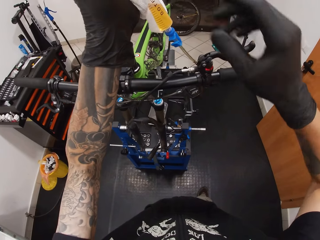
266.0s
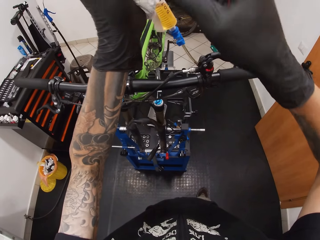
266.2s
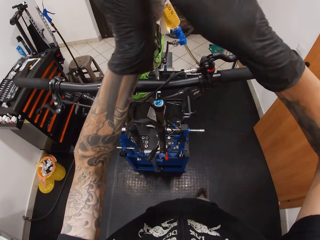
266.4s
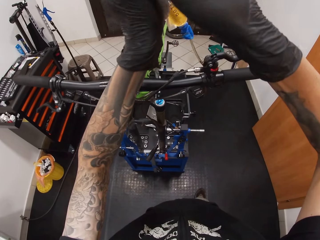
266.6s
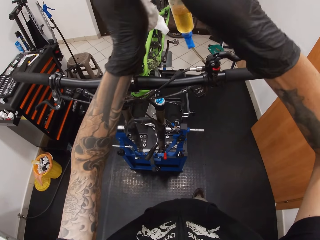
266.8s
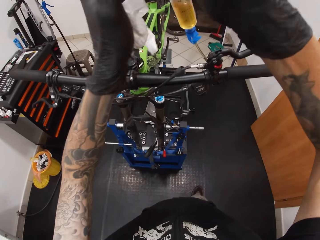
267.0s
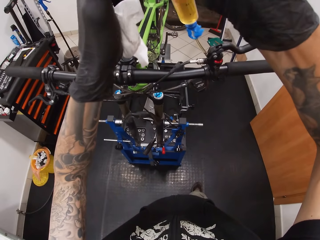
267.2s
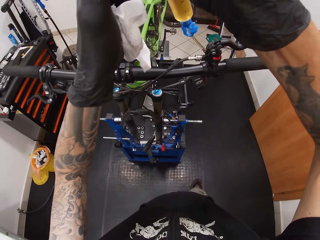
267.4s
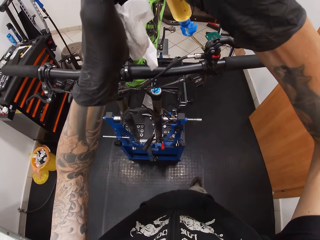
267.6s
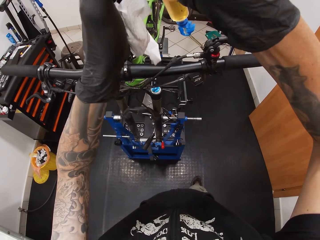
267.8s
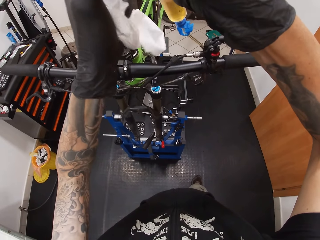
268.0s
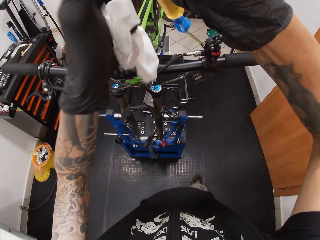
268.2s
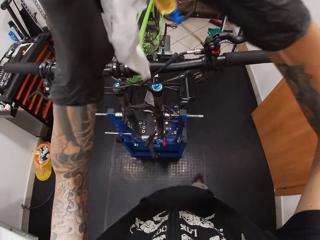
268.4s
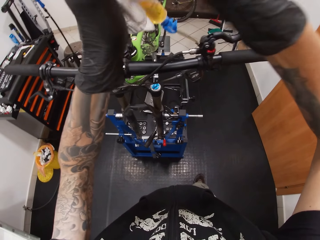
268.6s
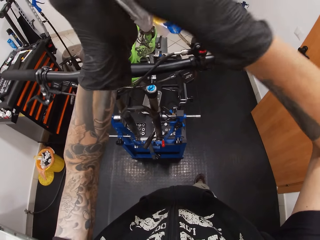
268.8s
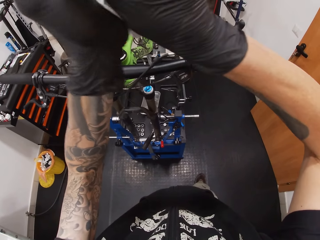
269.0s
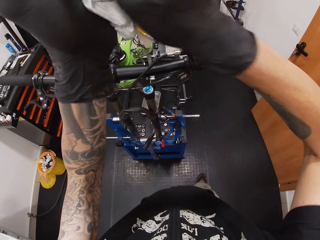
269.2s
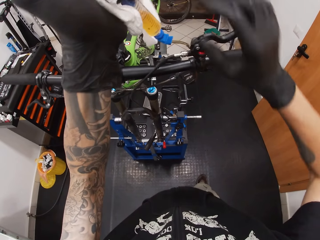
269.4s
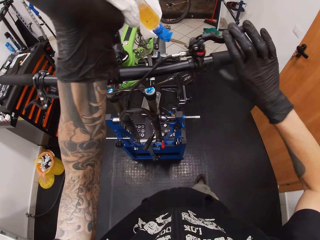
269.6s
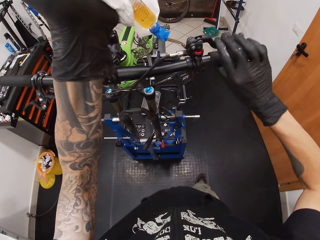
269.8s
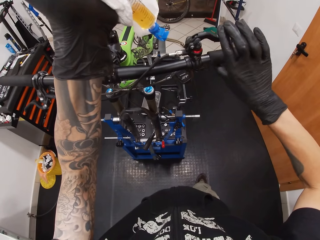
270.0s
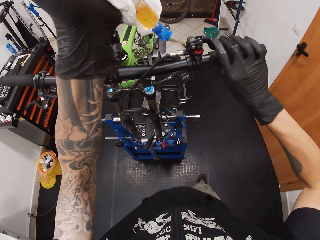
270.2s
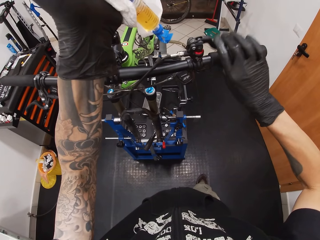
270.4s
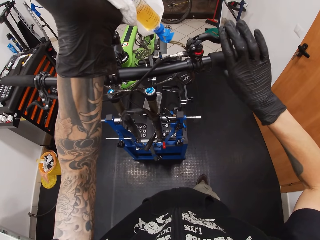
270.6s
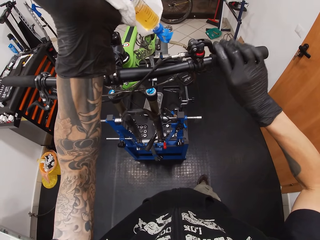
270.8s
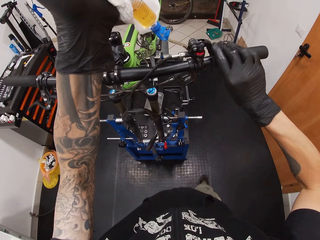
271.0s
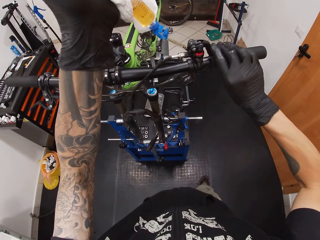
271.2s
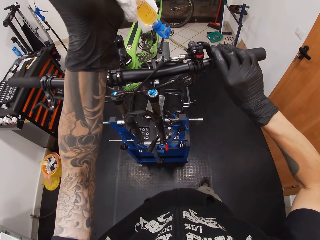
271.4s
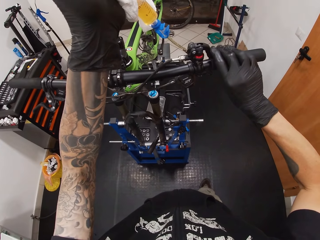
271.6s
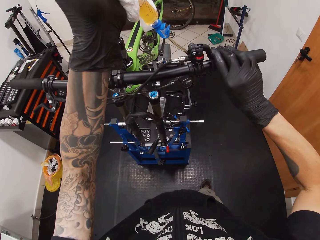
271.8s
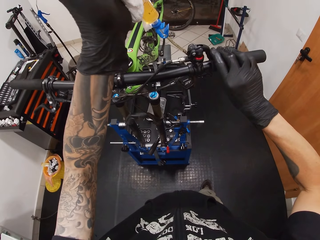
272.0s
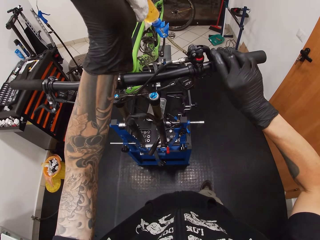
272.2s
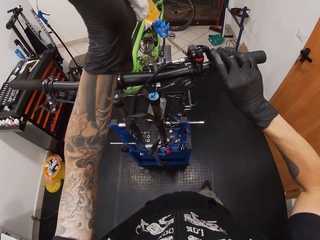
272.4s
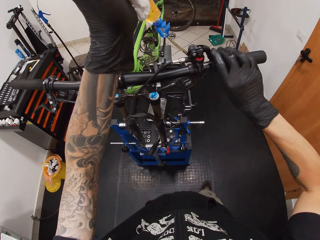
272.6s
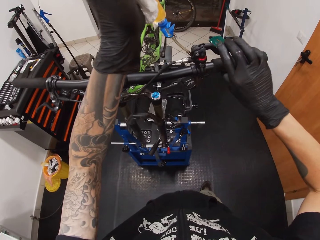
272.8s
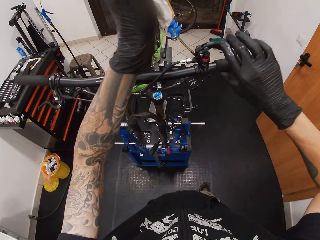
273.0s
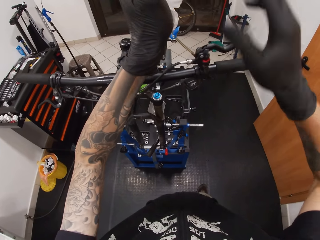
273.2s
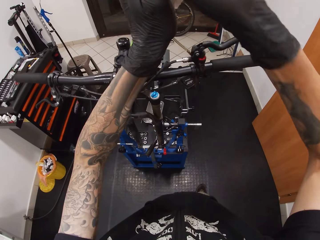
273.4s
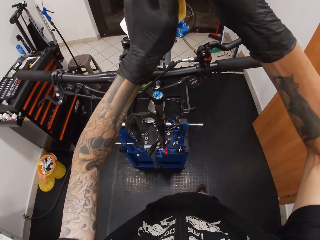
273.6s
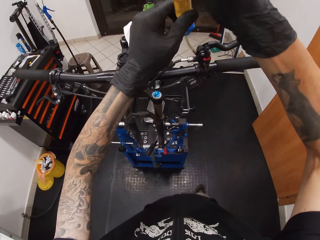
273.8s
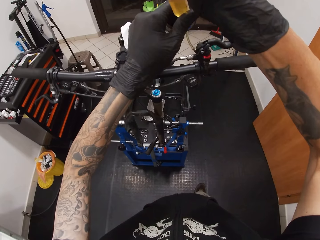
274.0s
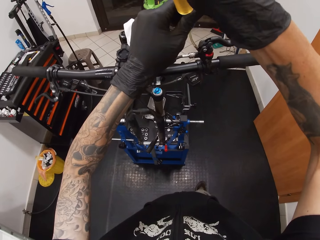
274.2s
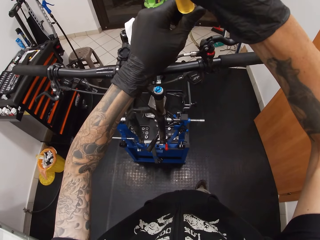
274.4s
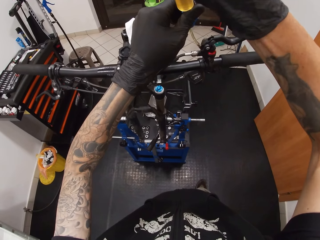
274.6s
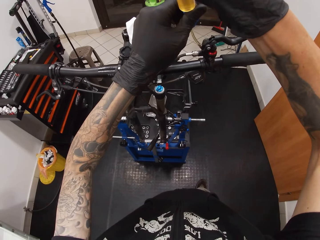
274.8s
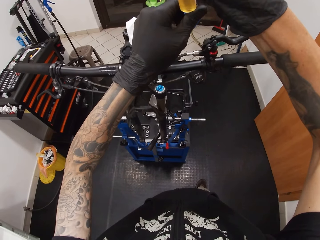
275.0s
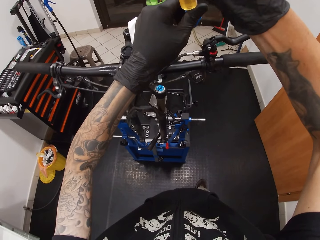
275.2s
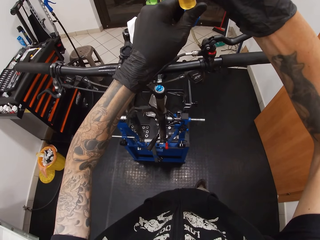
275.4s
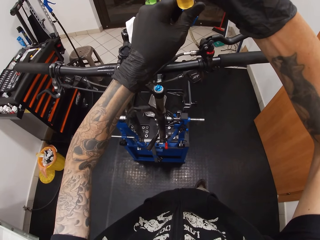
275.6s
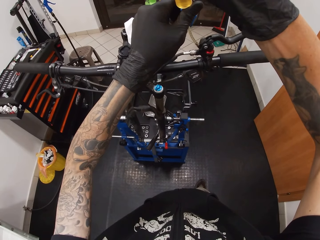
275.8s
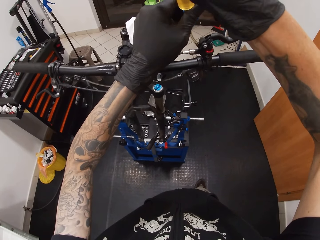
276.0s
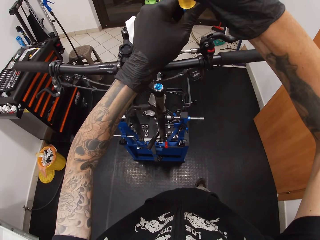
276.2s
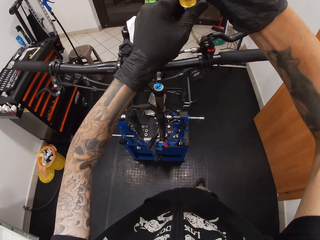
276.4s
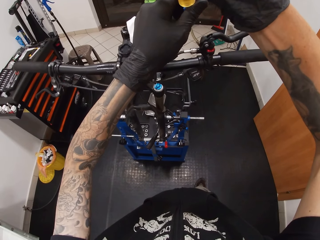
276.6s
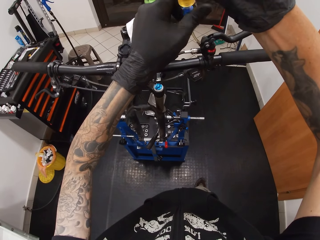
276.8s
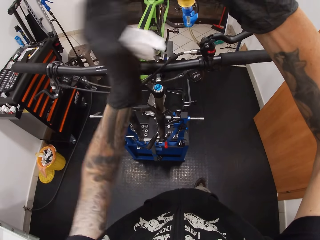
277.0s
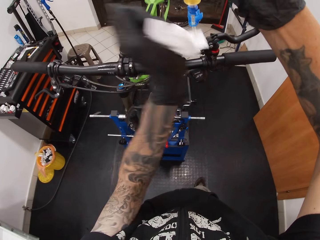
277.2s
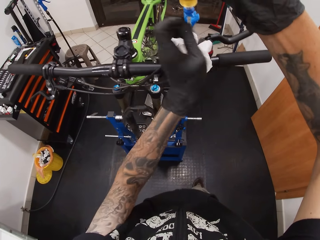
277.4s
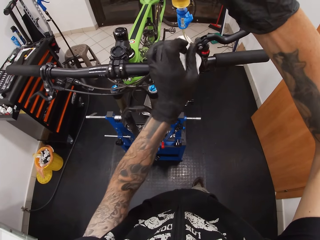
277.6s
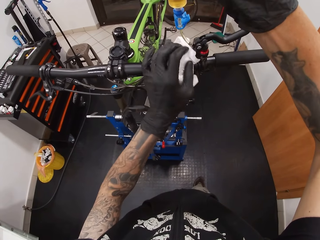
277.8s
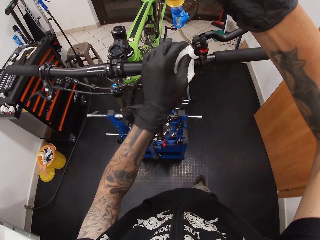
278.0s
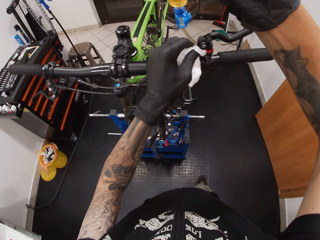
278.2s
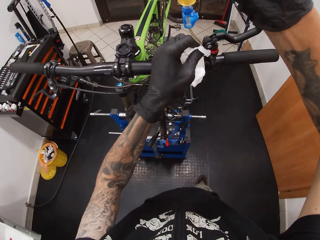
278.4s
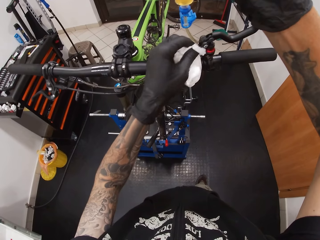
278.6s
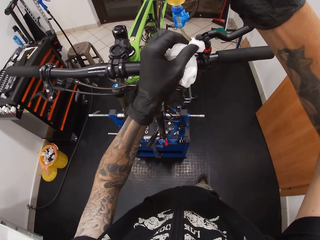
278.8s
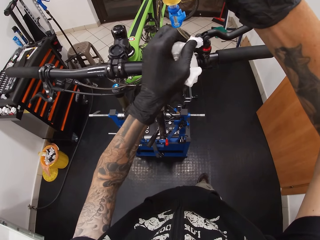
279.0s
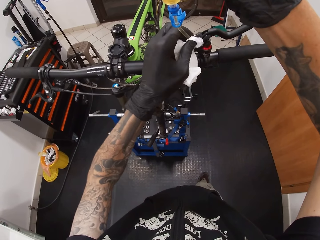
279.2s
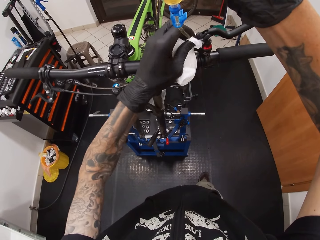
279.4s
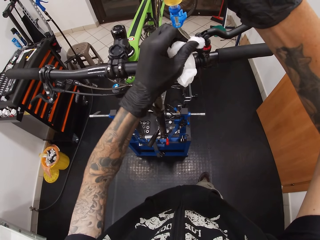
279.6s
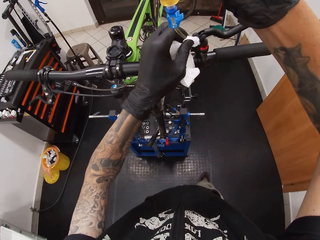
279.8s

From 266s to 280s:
The camera wearer touches the syringe with both hands. They touch the brake. They touch the syringe. They wipe the bicycle with the tissue.

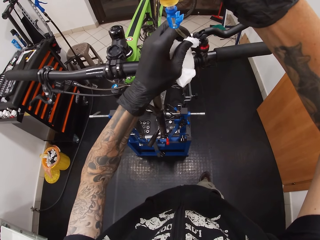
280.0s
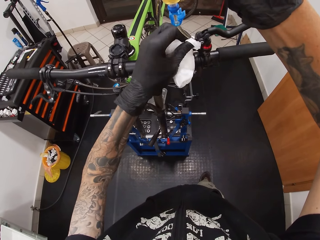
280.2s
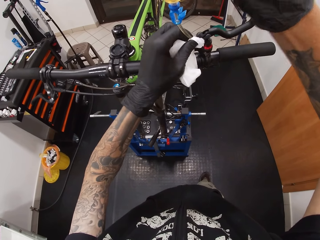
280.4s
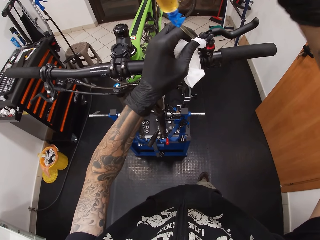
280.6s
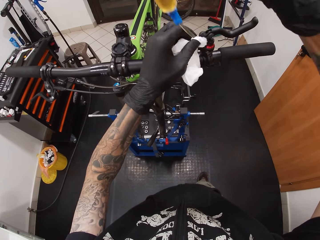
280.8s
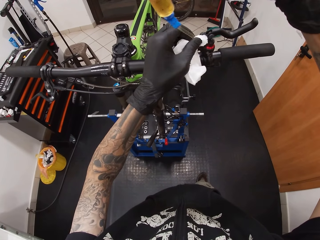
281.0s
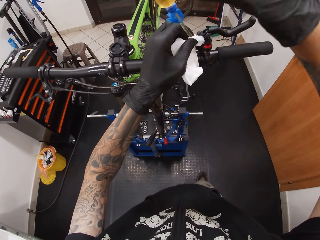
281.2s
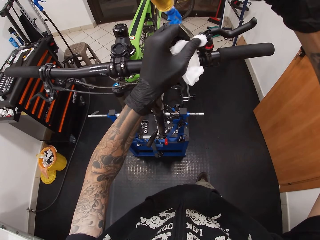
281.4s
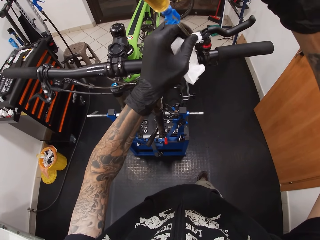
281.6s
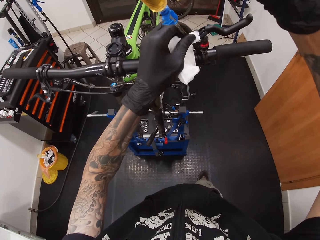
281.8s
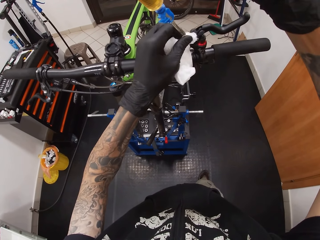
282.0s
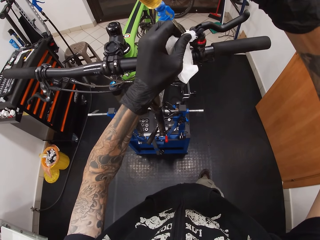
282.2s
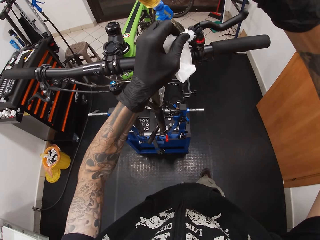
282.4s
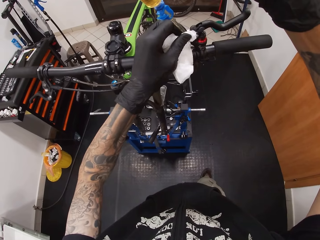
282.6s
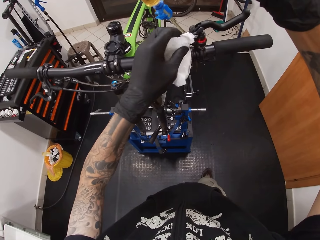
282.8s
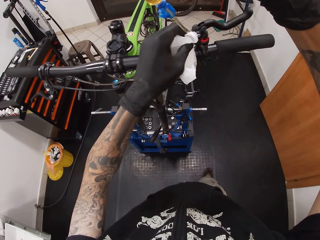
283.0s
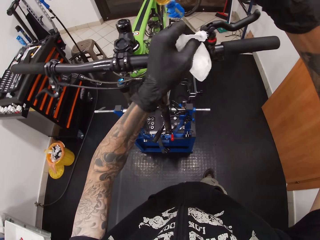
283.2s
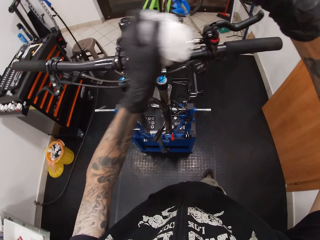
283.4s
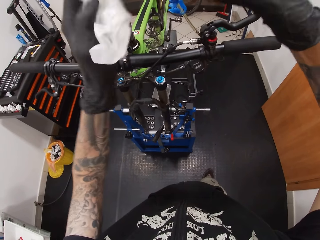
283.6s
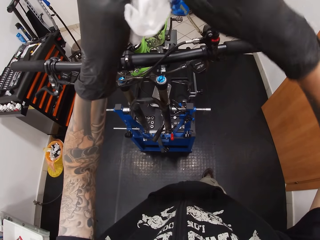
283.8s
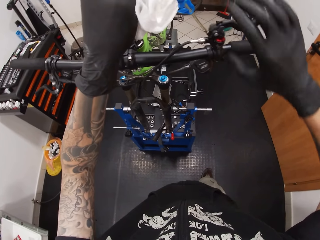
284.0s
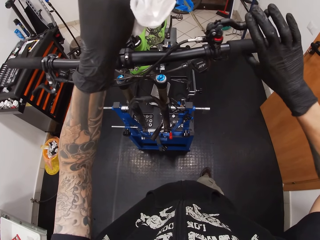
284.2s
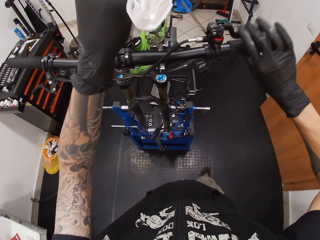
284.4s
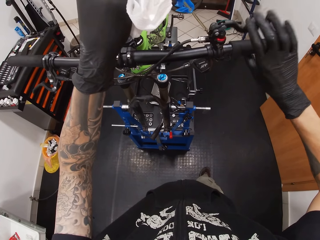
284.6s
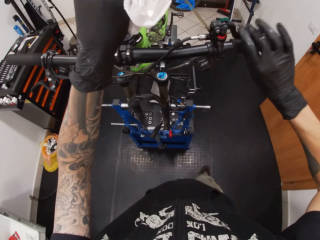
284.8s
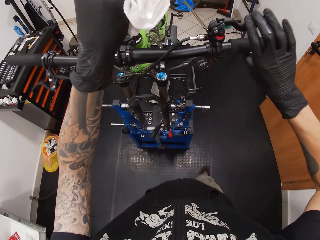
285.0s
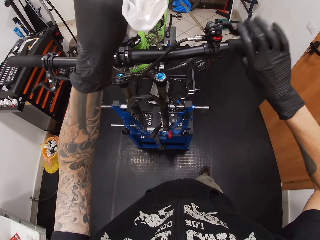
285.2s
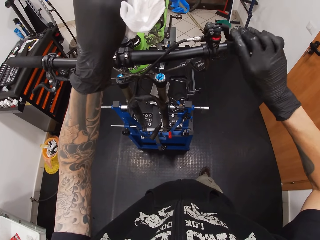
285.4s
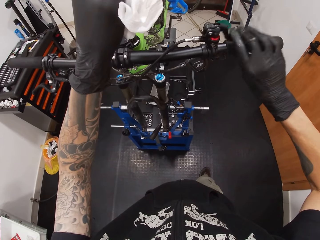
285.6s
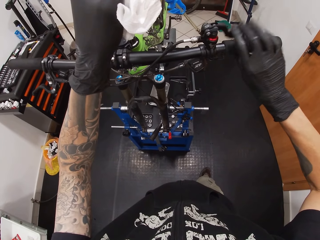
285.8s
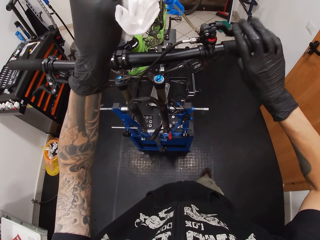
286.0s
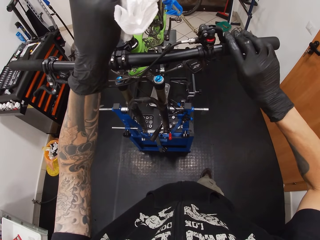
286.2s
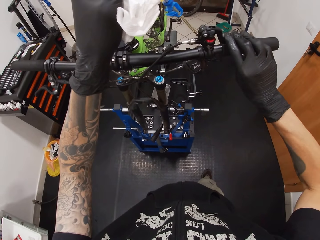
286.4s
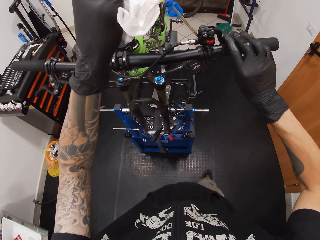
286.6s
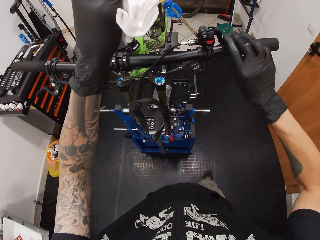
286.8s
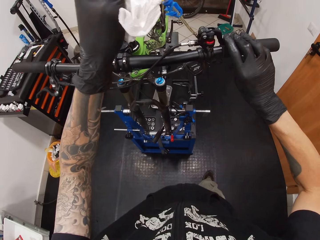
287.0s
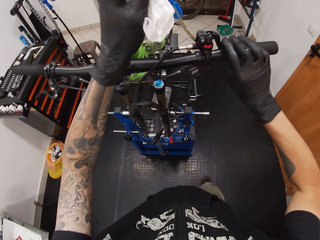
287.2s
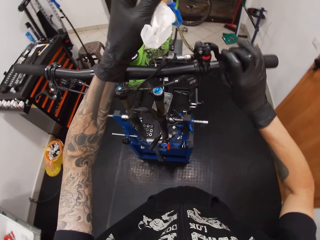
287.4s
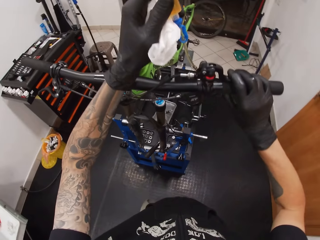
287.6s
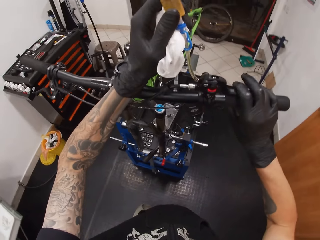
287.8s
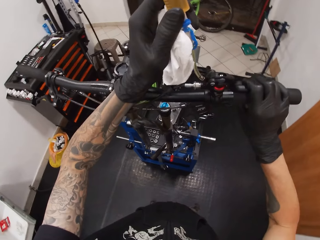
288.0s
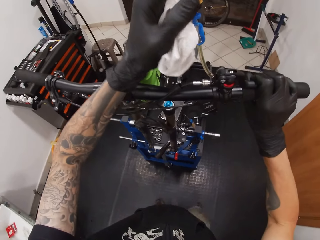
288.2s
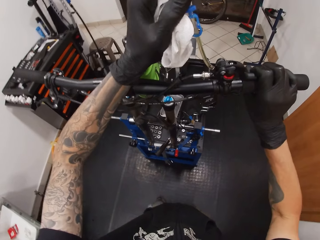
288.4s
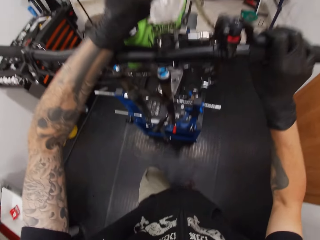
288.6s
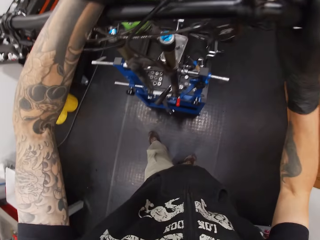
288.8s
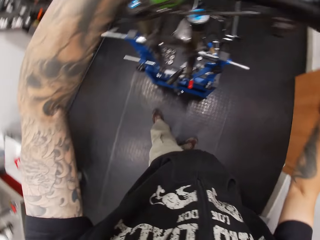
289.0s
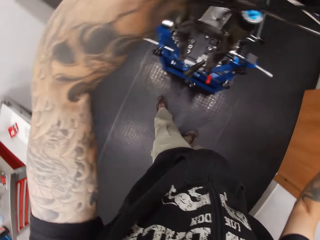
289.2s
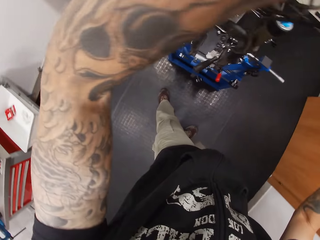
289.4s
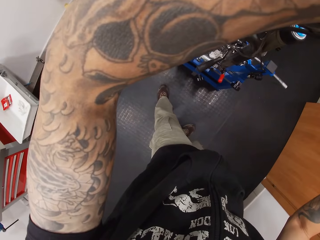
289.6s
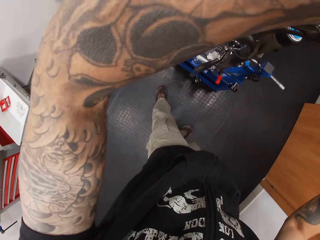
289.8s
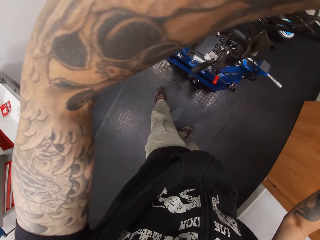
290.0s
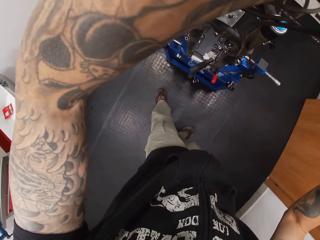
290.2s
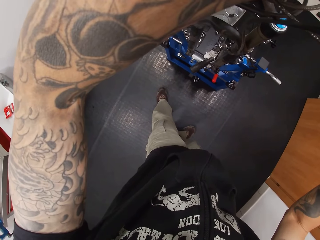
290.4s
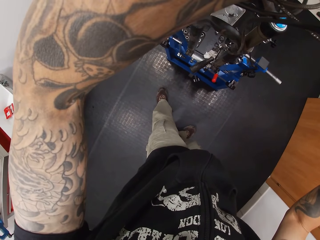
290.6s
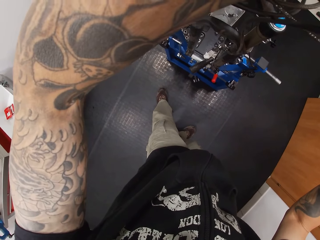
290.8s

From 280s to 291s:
The camera wearer removes the tube from the bicycle. He touches the brake. He holds the bicycle brake hood with his right hand. He puts liquid in the bicycle.
